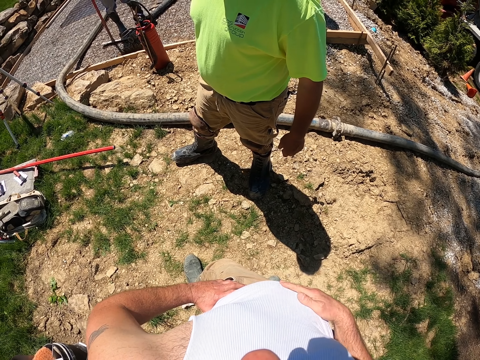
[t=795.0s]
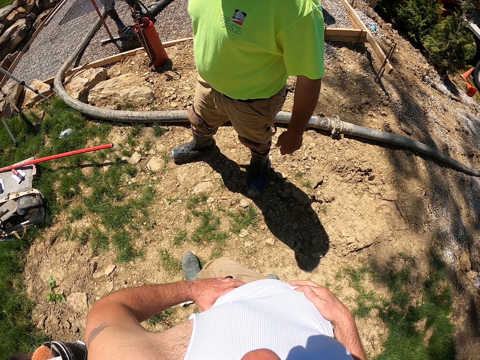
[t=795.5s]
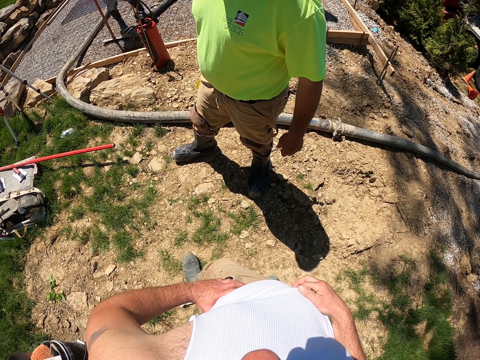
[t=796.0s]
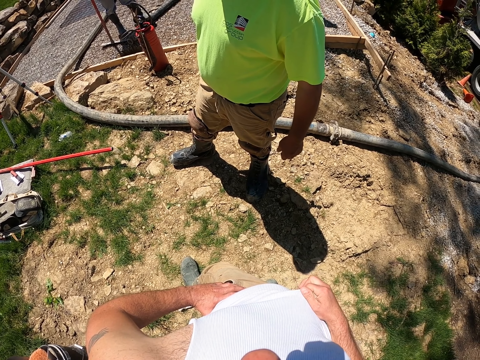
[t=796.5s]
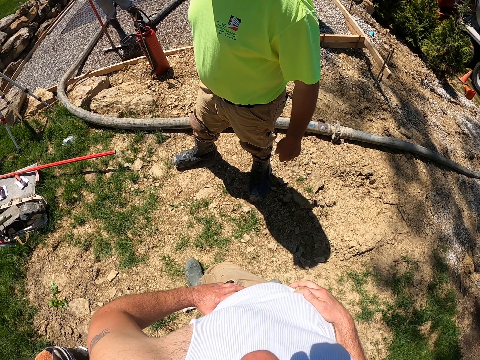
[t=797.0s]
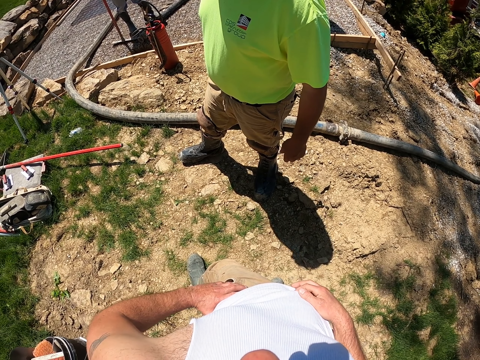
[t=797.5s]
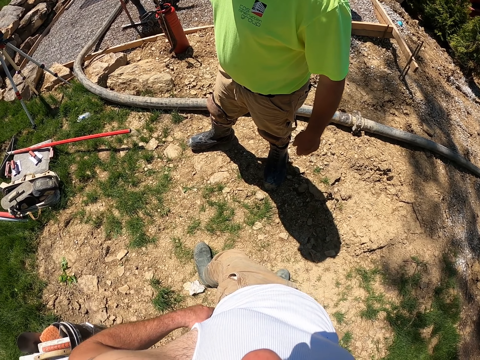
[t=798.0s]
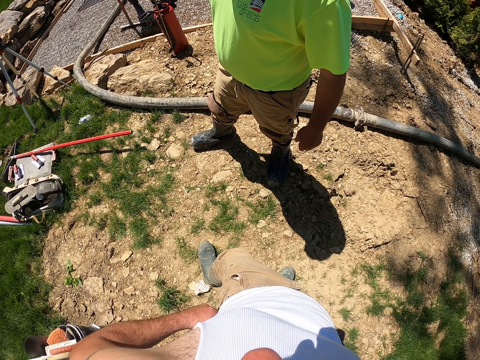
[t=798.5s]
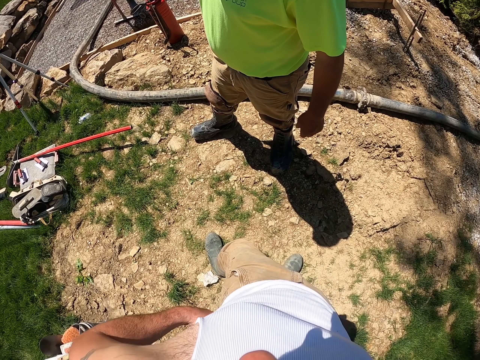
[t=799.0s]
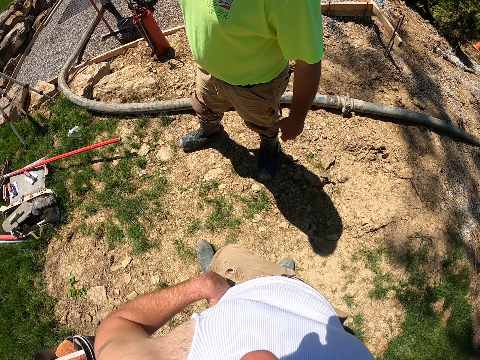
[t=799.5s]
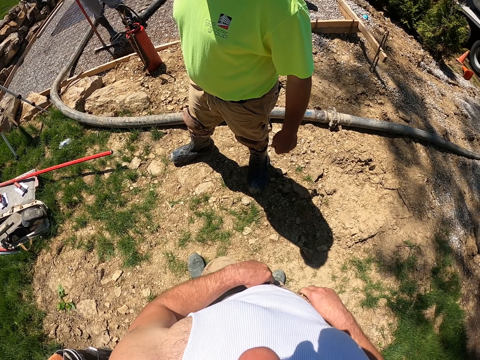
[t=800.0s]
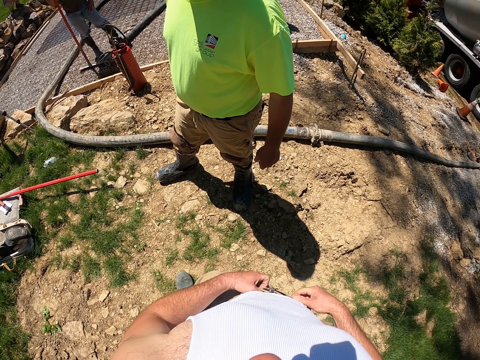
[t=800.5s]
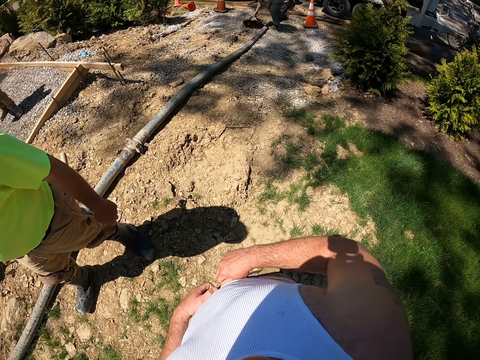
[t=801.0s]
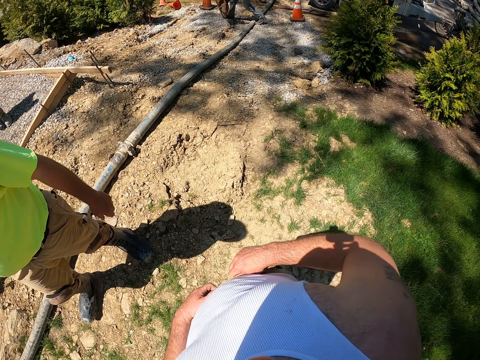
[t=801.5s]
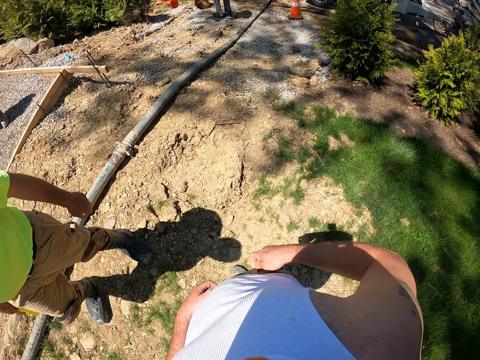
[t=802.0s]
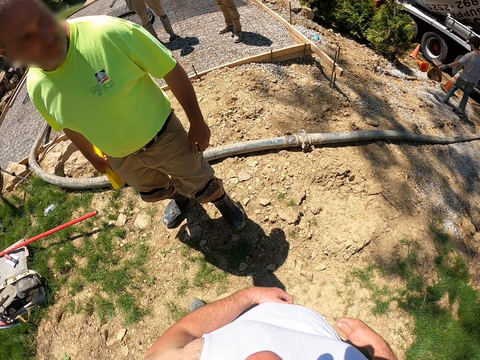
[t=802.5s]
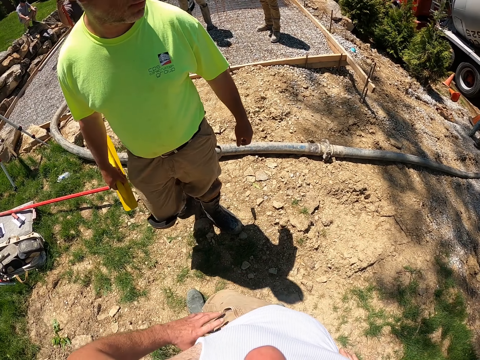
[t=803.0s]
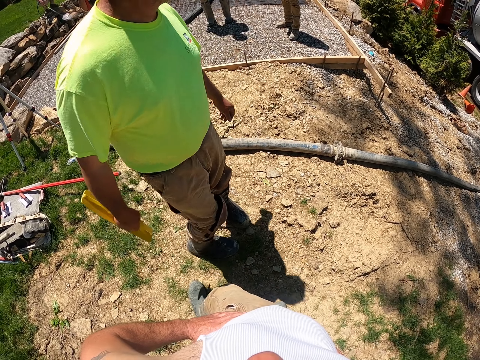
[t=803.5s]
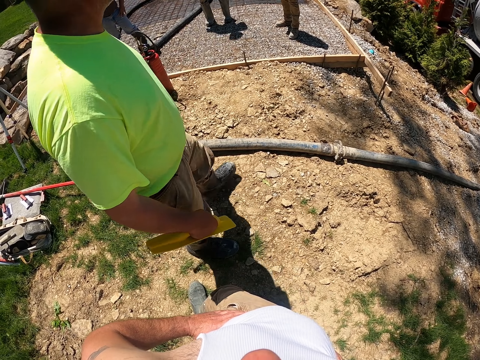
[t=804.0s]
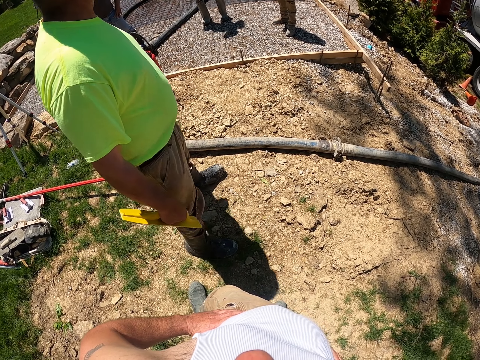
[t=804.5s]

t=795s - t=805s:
The camera wearer looks around. A man looks around.

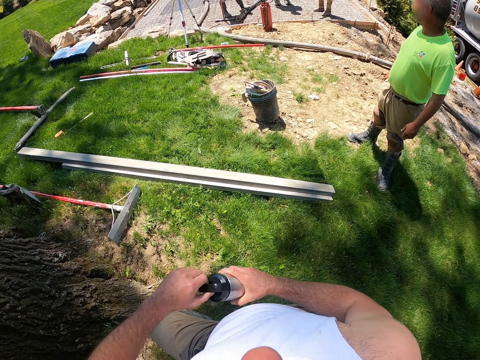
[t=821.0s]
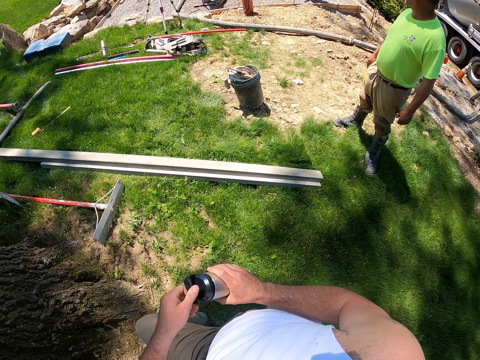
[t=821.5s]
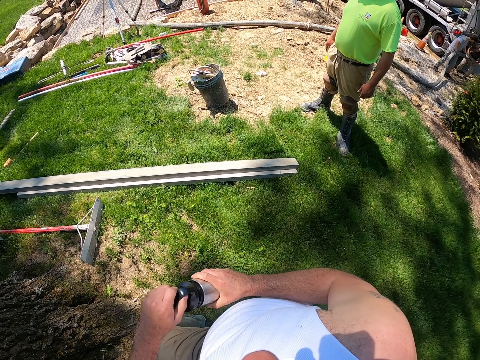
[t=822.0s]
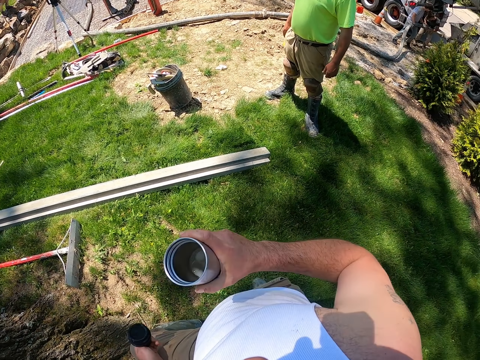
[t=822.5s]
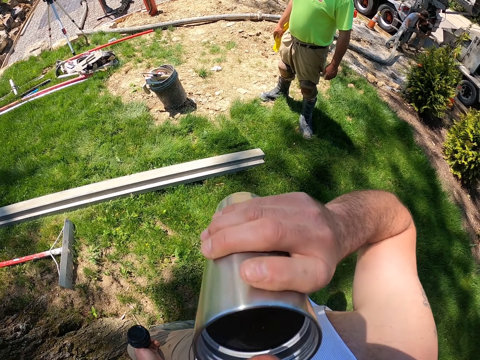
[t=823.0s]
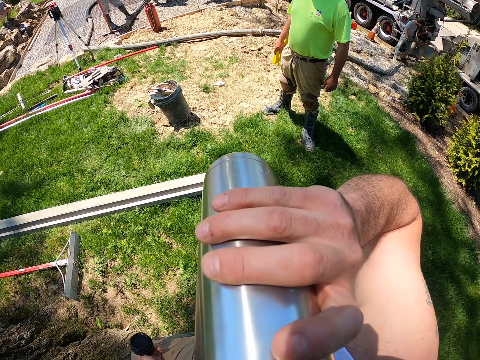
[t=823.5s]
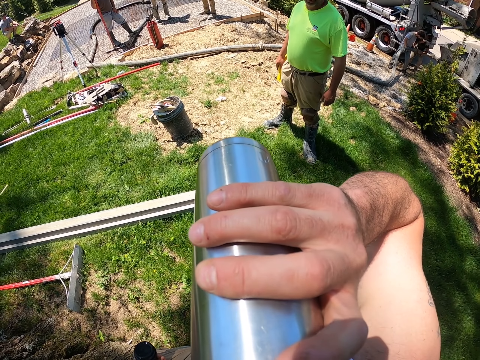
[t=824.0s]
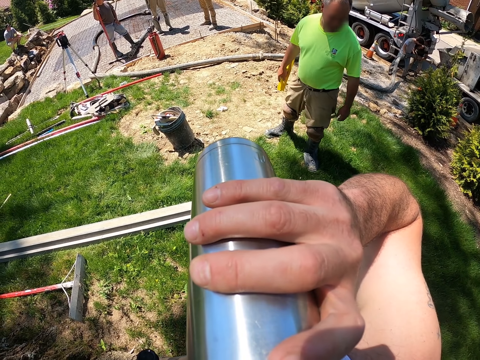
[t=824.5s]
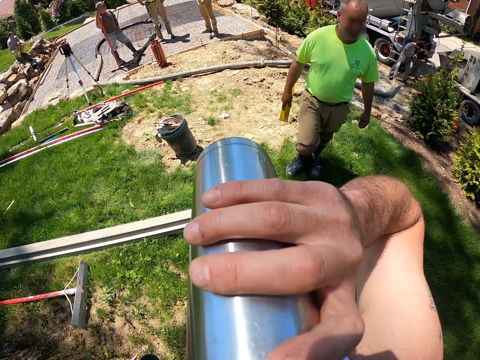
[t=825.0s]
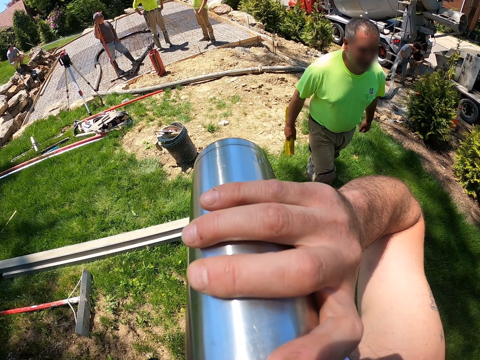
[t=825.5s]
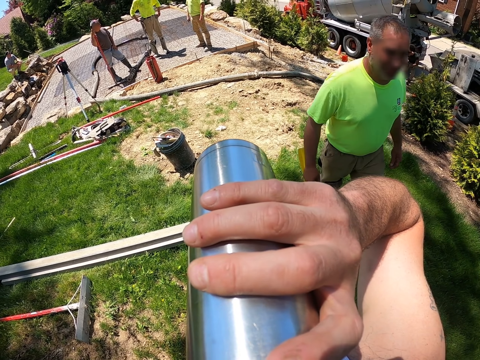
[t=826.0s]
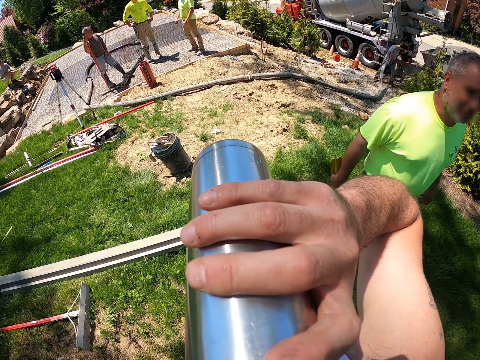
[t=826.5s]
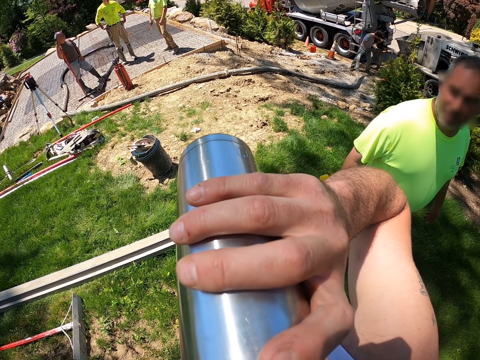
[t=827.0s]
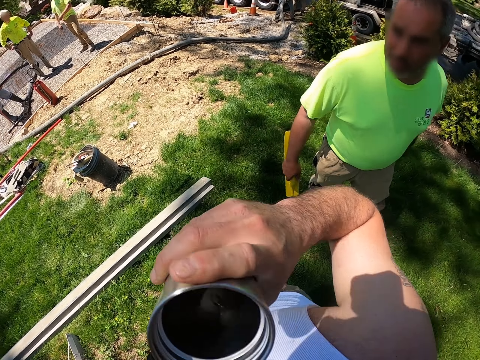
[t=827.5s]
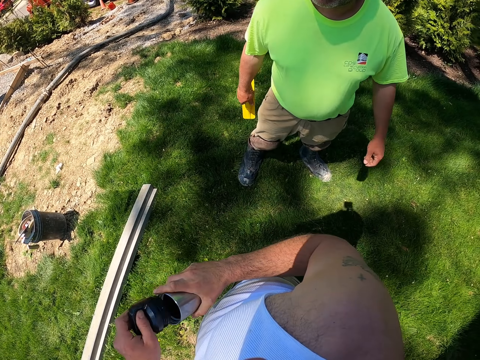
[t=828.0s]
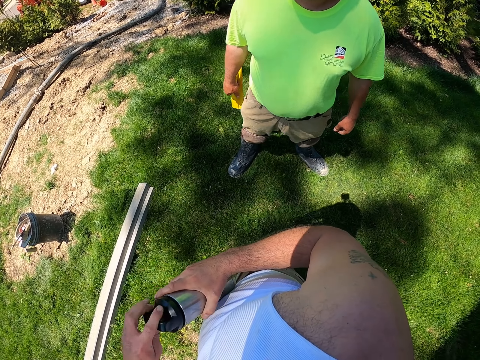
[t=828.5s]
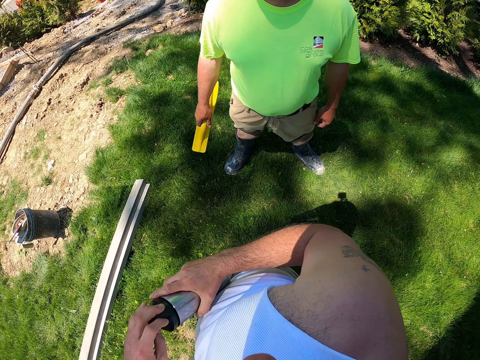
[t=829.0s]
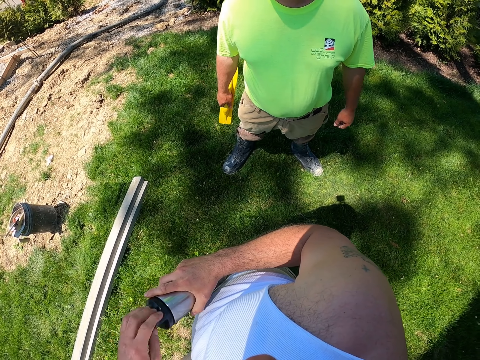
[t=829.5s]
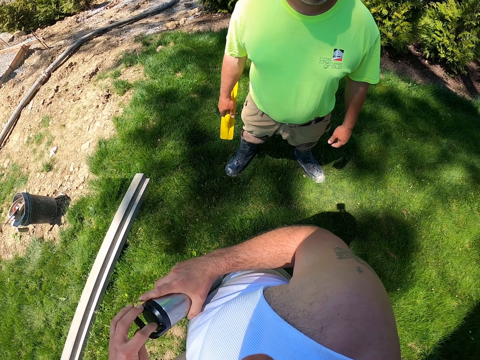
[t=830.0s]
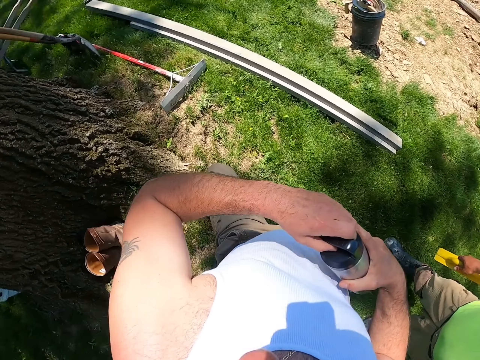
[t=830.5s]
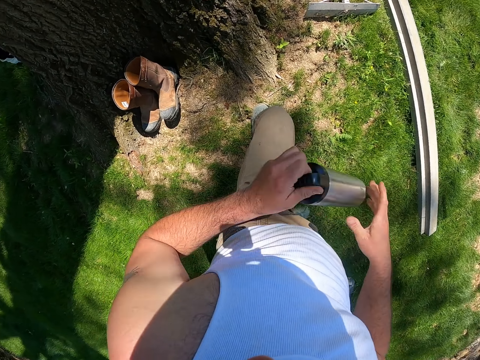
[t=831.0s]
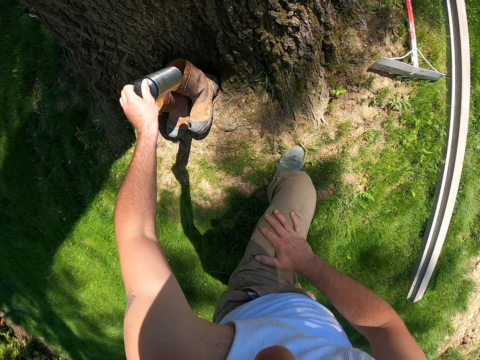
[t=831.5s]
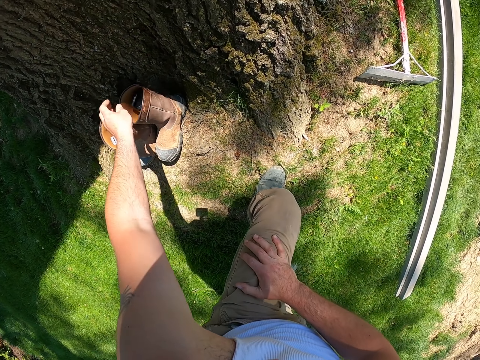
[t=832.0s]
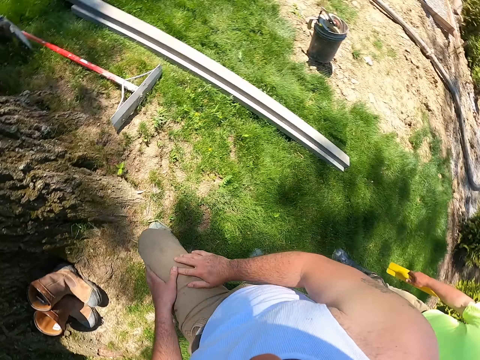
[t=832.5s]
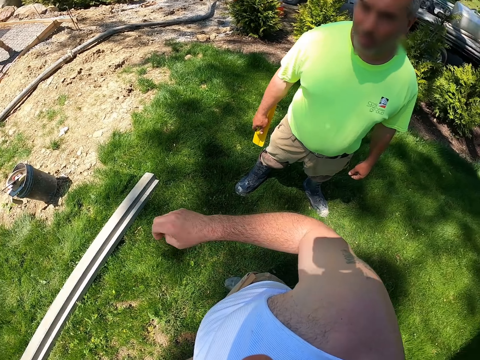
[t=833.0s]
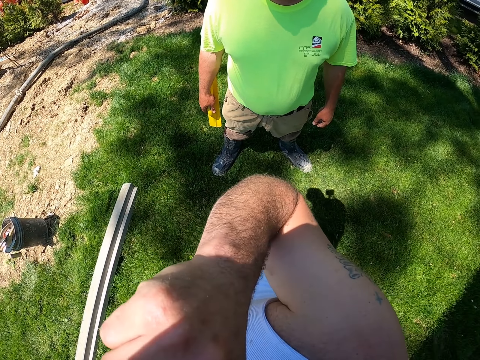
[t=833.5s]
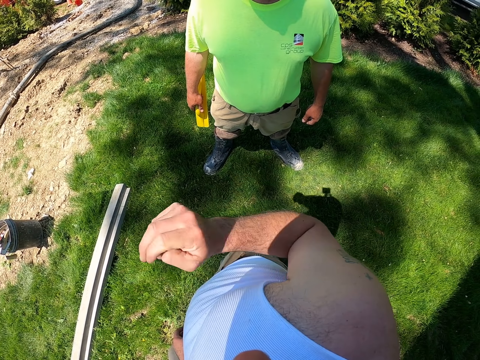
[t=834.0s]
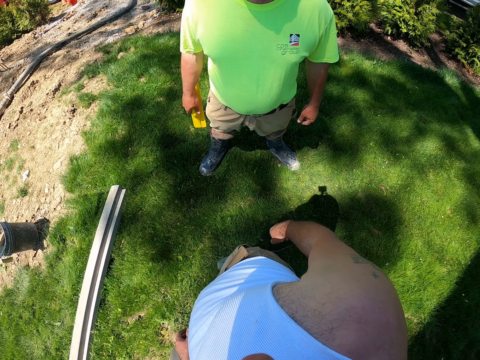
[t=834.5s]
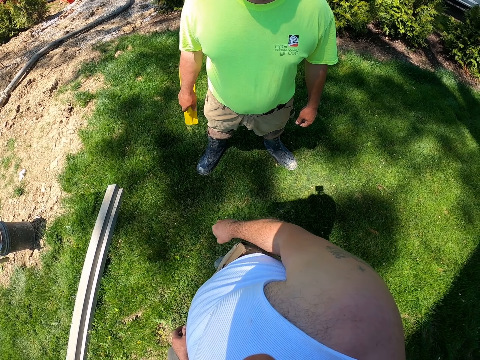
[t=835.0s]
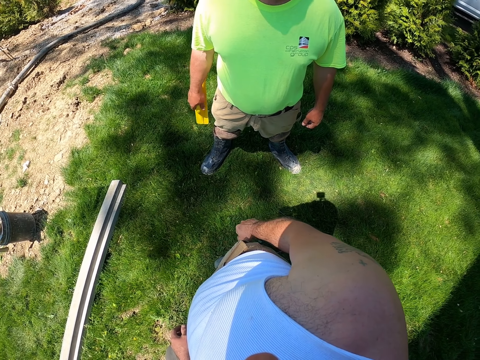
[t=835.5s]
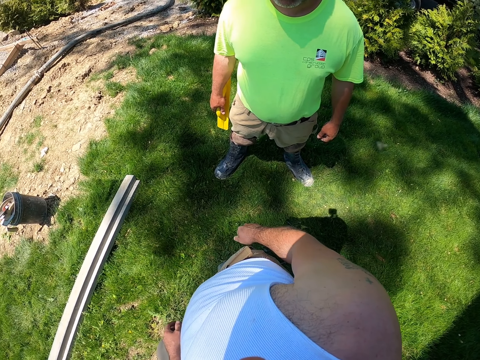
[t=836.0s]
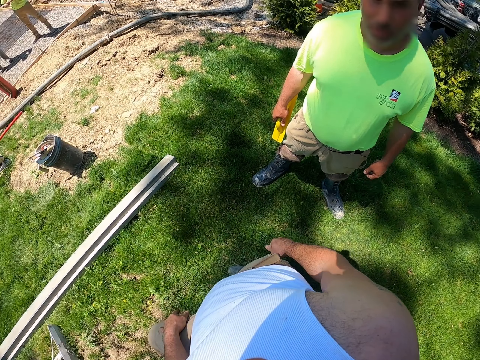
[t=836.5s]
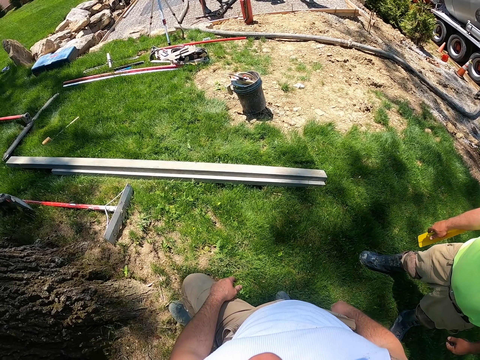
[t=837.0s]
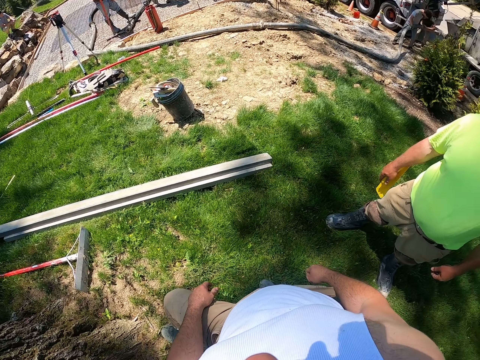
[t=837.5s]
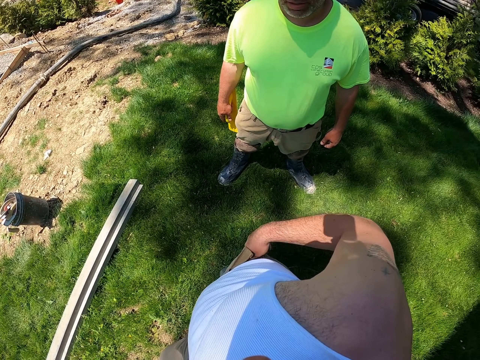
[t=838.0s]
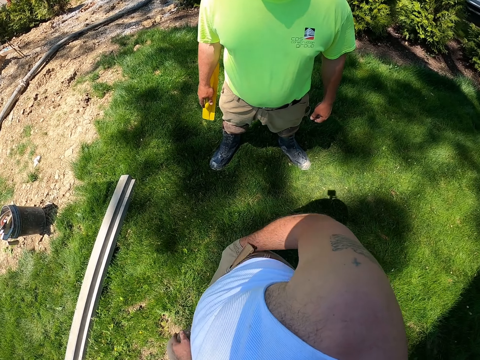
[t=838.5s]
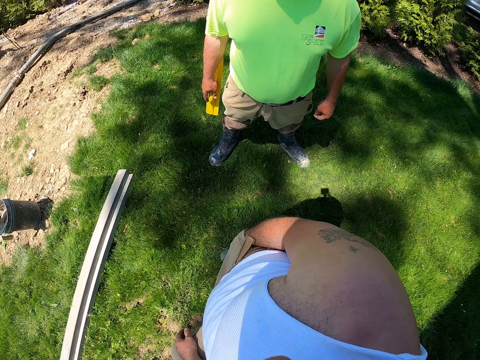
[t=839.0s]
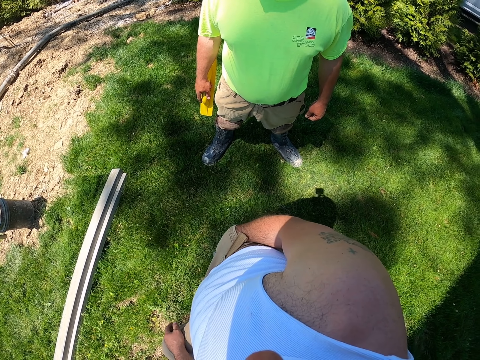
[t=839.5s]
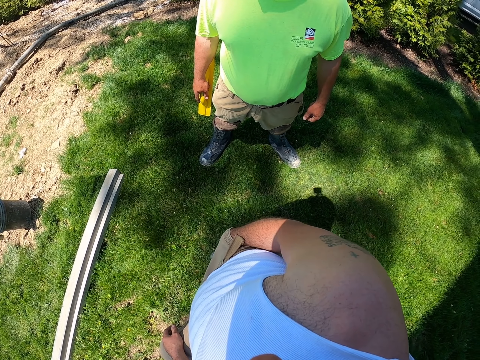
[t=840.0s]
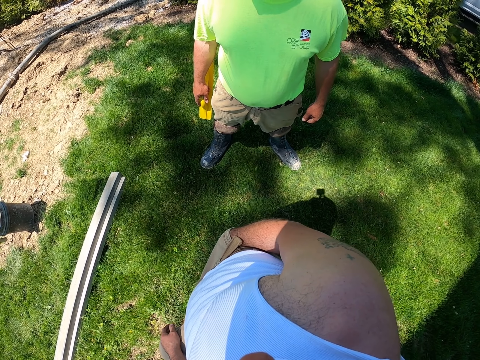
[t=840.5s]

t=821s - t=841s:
The camera wearer drinks from the travel mug. A man walks forward. The camera wearer closes the bottle. The man stands. The camera wearer puts the bottle down. He puts the bottle in the rubber boot. He turns around. He lifts a hand up and puts his hands down. The man shakes the trowel. The camera wearer looks around. He puts his hand in the pocket.
